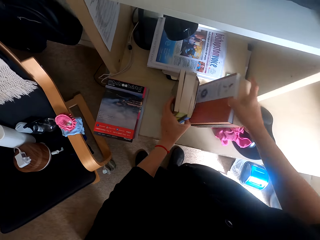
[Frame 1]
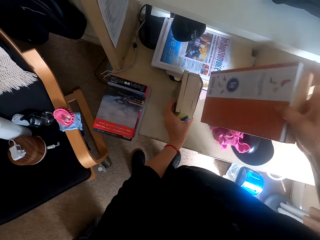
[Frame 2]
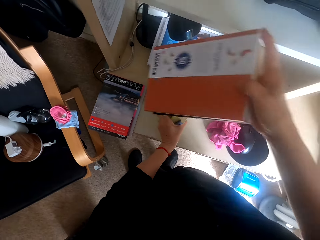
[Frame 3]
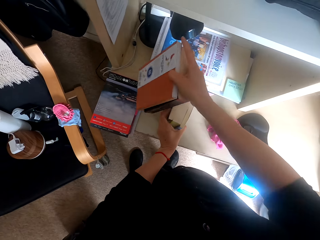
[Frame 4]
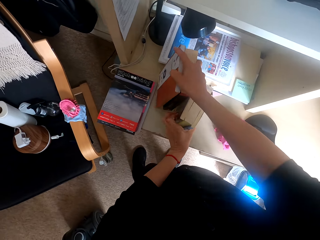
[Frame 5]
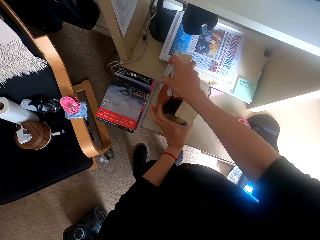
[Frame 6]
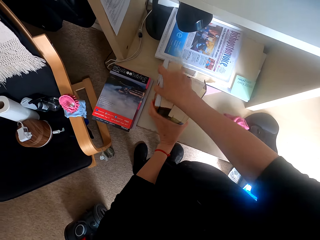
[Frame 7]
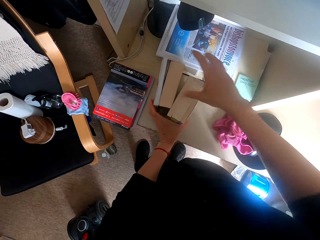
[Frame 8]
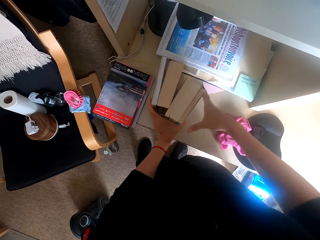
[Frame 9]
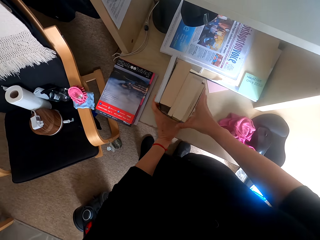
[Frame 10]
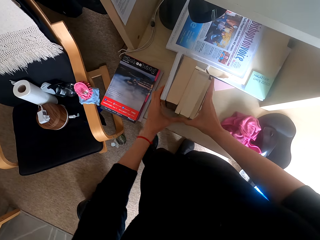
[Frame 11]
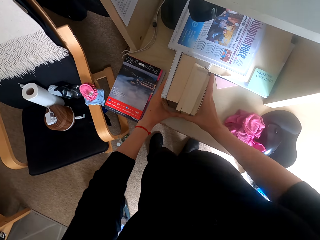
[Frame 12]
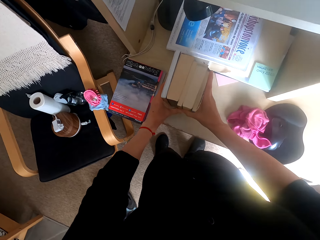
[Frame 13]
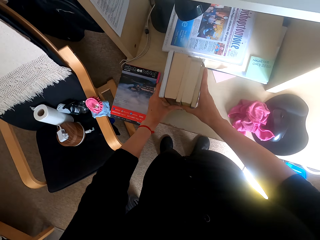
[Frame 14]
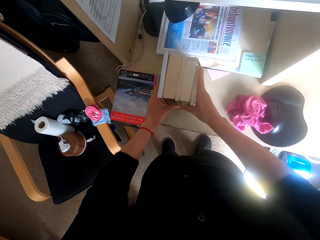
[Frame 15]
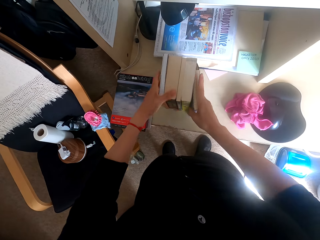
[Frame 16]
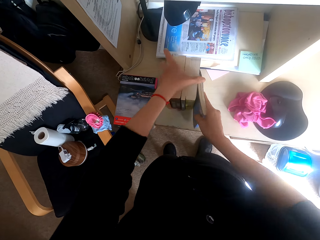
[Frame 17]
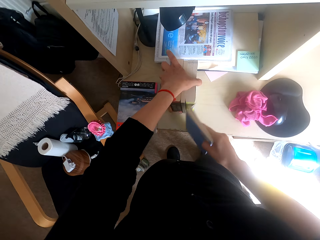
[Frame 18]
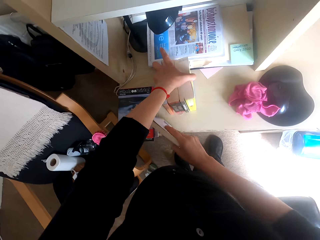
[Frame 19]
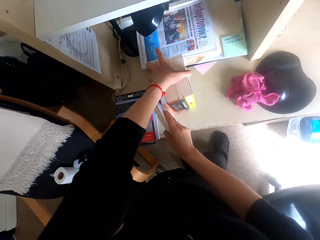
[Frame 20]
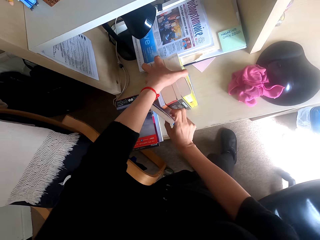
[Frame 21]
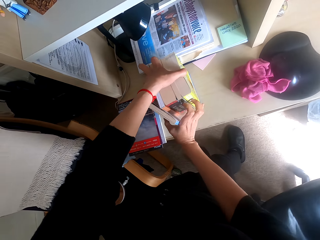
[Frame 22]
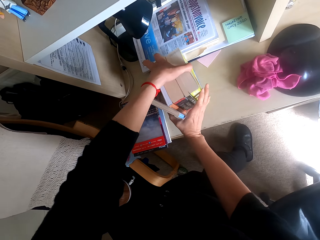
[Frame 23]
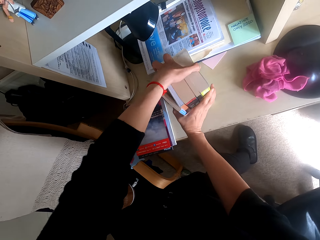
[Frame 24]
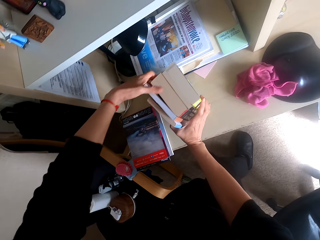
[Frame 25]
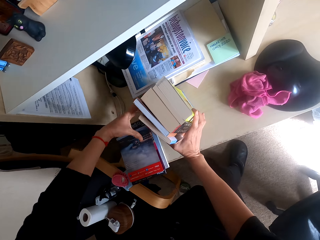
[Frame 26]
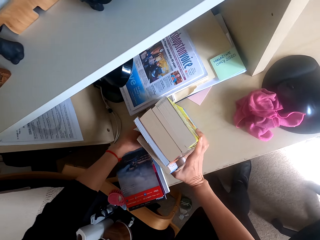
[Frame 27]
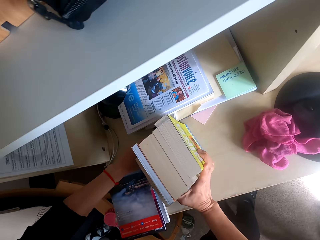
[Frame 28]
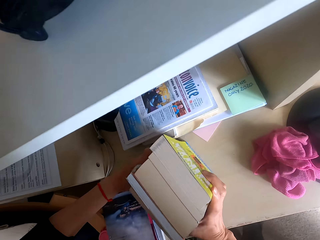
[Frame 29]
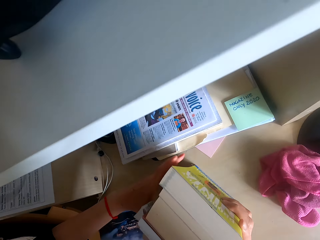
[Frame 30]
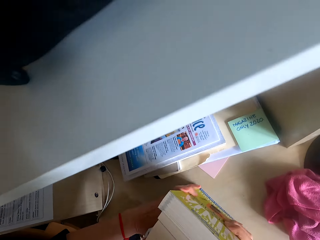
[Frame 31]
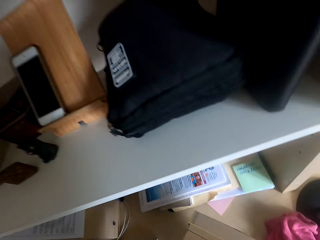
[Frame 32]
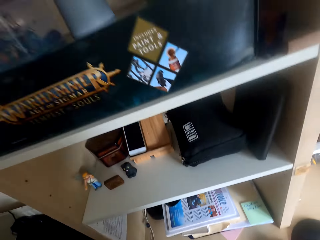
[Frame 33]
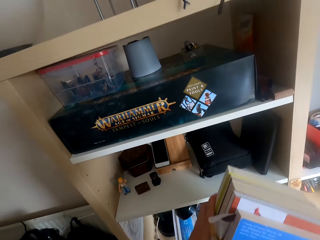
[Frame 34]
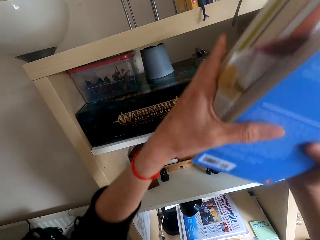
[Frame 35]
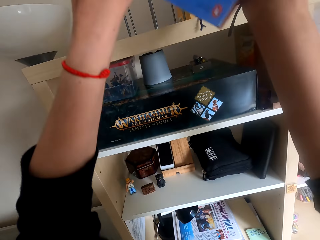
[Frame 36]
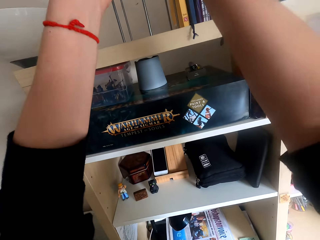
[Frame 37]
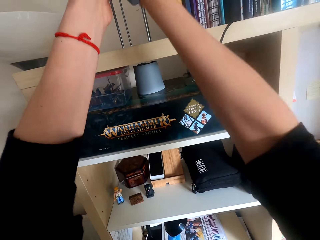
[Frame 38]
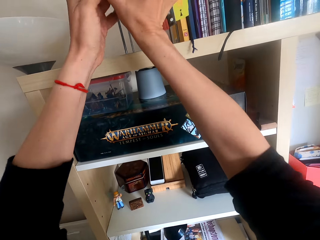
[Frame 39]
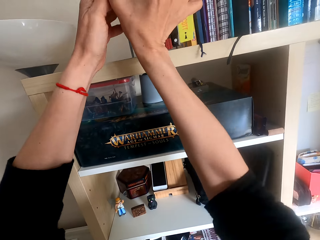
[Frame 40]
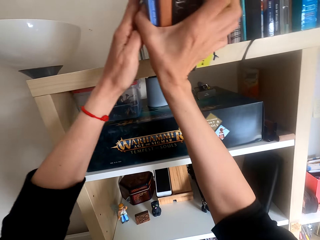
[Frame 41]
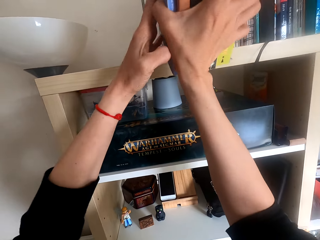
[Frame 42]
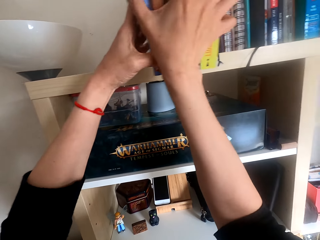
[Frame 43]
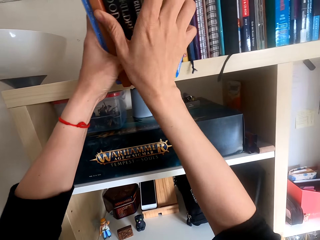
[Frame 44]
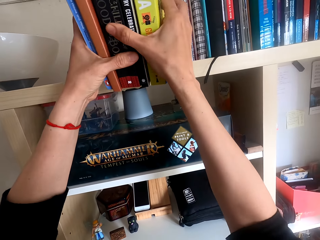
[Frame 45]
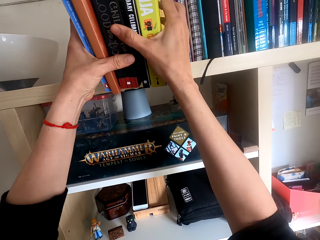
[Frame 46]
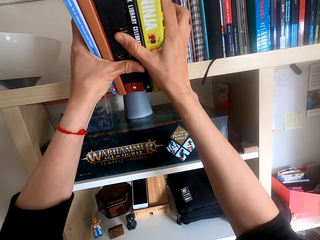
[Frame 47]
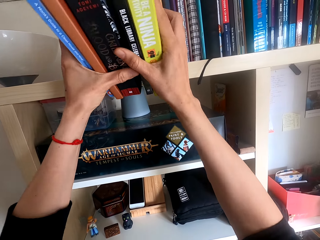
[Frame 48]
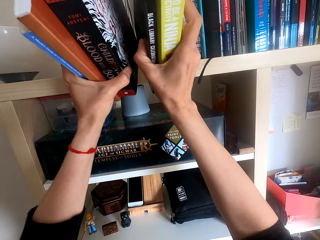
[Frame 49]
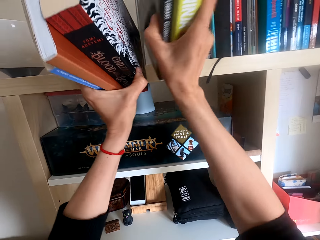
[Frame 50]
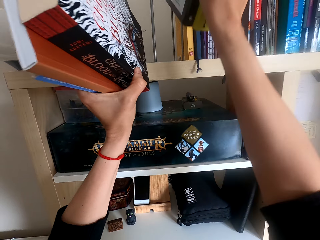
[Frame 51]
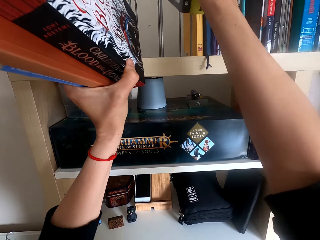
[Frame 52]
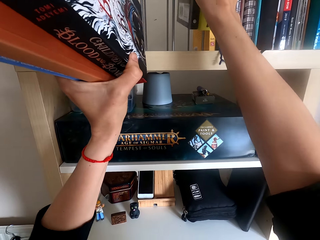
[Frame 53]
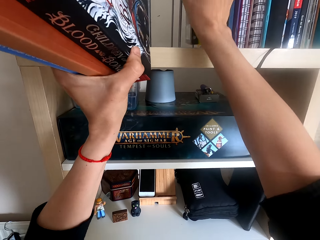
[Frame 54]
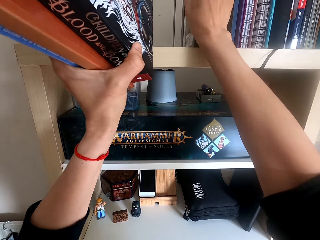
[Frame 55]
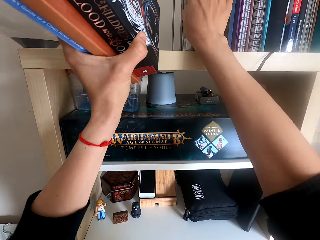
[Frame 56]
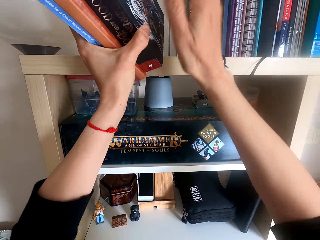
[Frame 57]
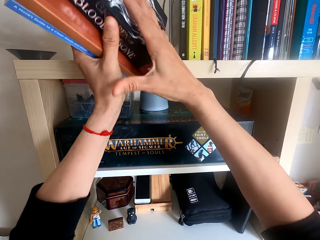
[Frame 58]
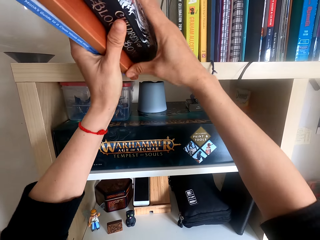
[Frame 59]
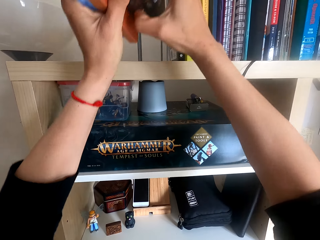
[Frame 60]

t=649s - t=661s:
The camera wearer picks up books or novels on a shelf. They place the novels on the shelf.

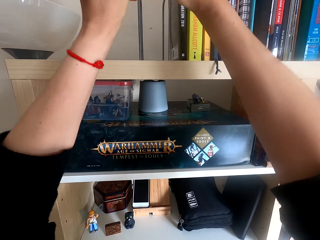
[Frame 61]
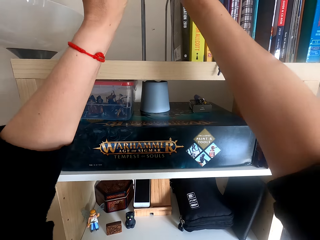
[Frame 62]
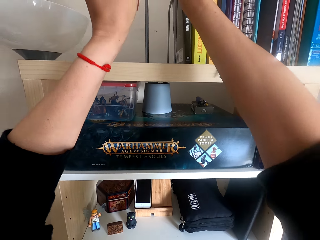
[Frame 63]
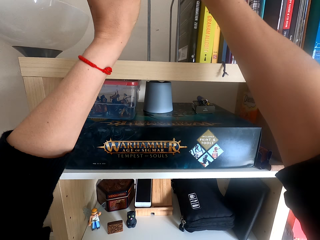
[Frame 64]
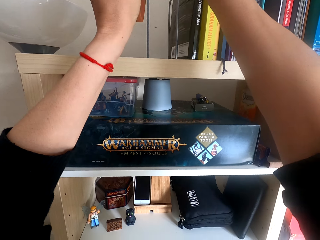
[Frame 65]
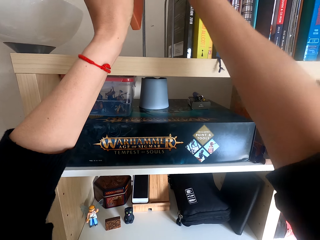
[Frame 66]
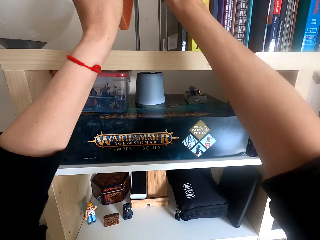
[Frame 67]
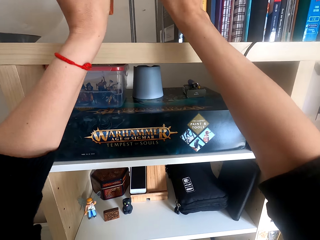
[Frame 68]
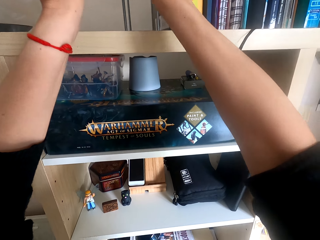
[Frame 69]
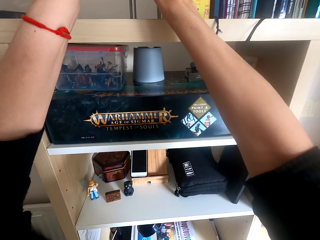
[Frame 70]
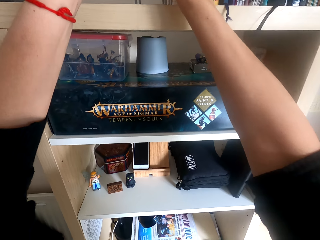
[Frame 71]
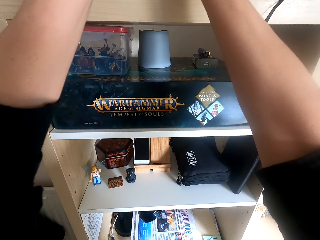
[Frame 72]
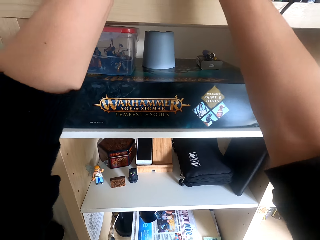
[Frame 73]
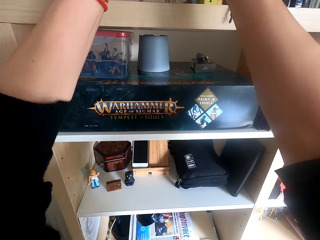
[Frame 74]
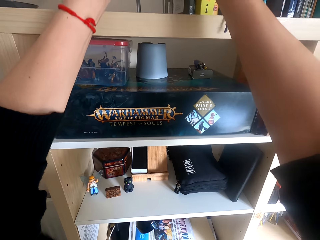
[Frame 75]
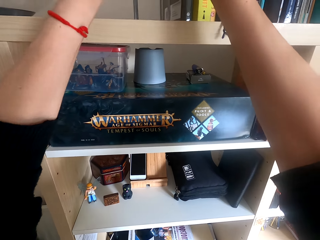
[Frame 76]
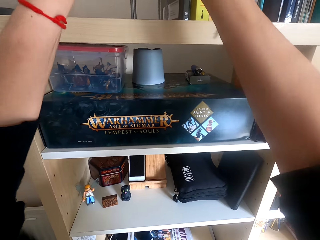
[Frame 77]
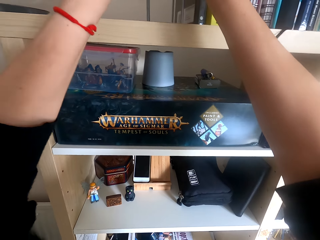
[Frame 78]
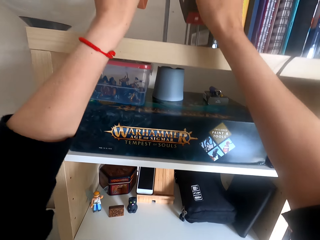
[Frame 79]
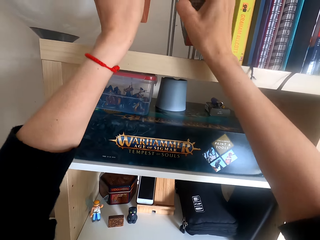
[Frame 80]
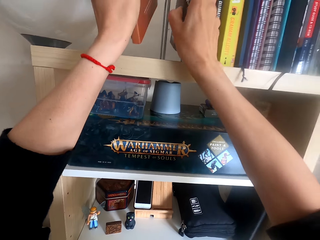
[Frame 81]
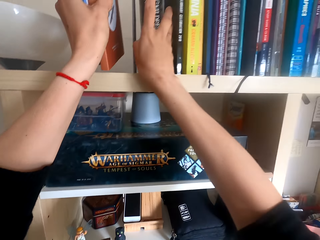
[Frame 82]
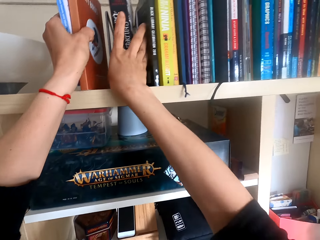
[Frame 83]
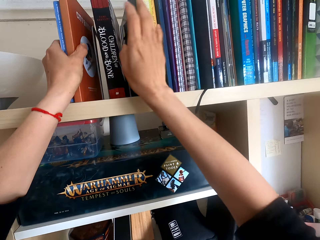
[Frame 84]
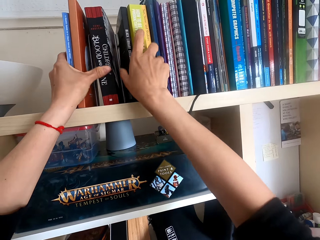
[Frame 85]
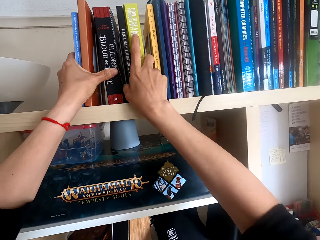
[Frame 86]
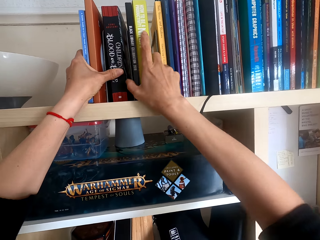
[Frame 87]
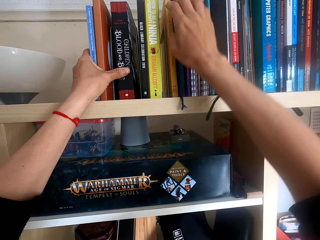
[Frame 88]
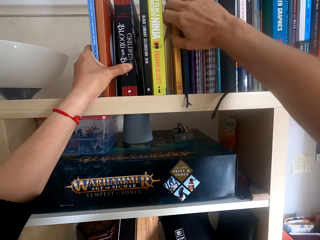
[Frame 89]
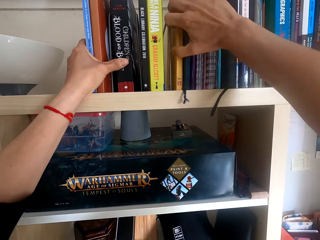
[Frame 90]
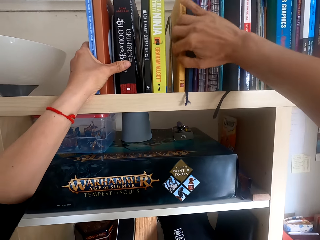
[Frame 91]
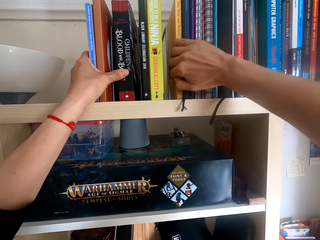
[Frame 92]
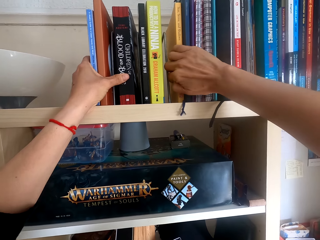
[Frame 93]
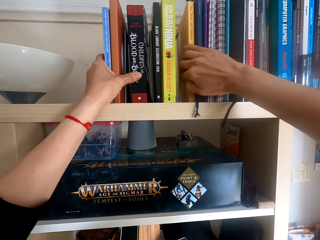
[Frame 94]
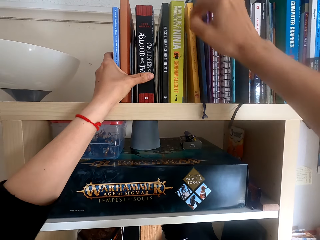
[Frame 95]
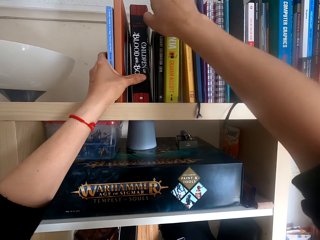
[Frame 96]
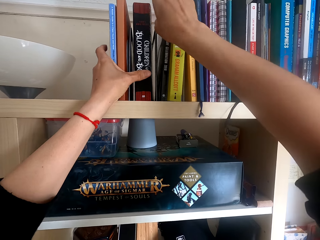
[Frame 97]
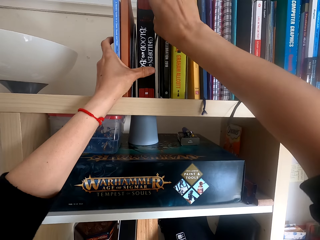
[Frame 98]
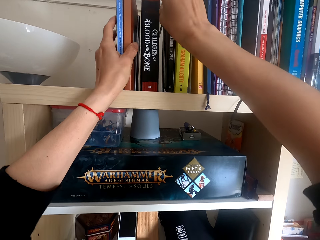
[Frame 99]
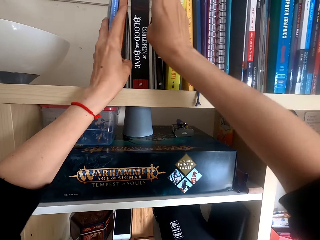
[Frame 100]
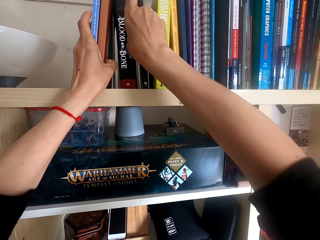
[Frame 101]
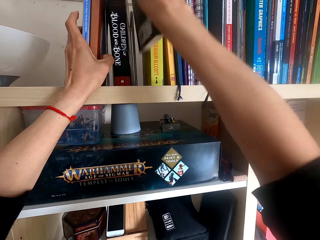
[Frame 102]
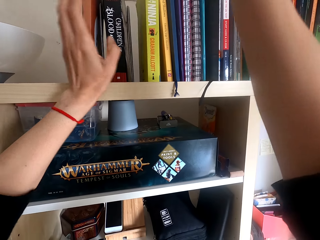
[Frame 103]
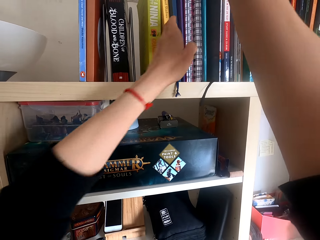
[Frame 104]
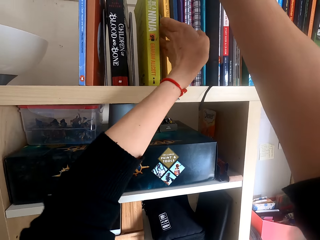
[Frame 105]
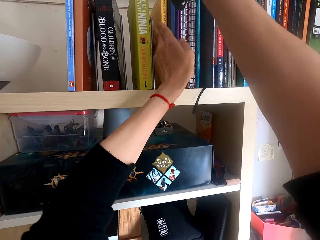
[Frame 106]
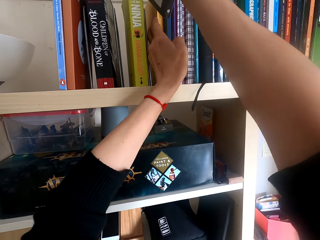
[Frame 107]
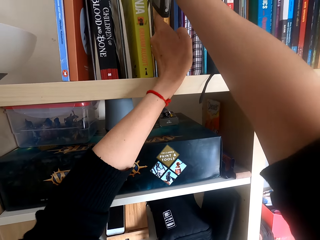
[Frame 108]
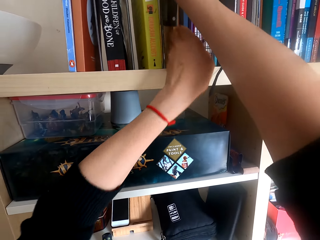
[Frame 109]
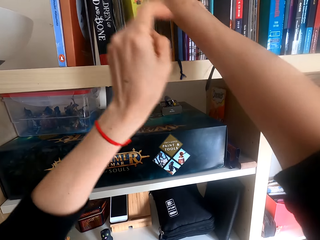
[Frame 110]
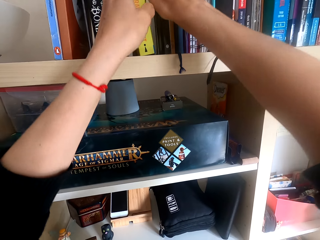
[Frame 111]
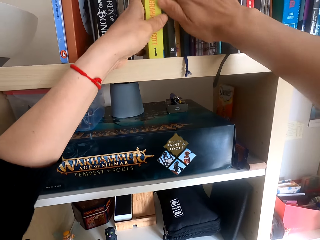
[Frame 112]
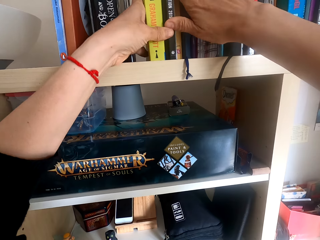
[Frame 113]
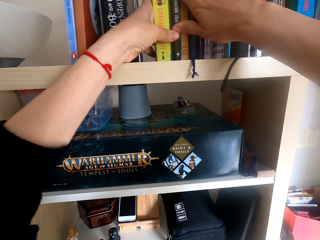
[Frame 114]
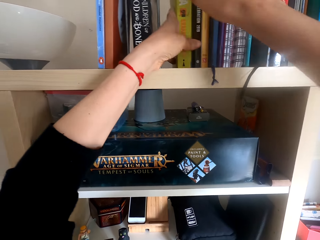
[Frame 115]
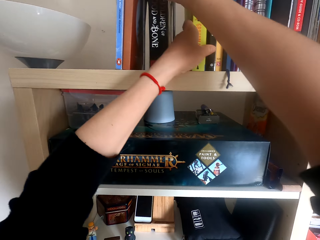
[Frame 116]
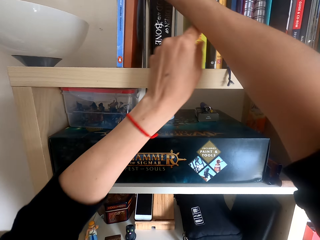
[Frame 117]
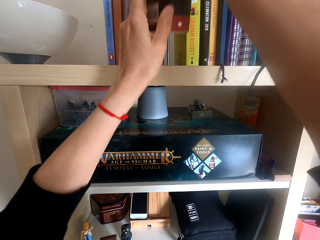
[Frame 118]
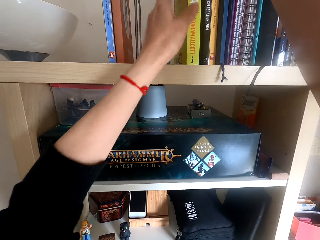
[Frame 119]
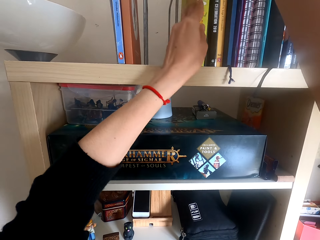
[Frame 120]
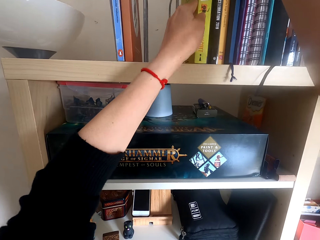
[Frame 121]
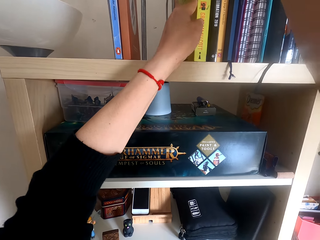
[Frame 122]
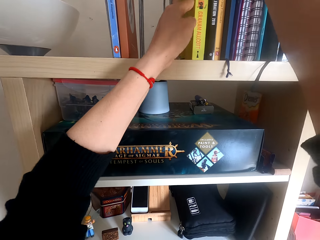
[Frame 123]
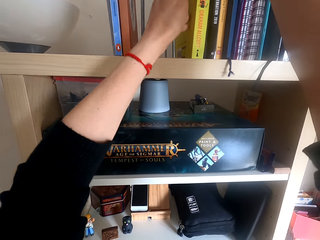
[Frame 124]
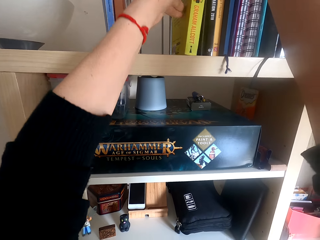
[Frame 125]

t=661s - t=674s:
The camera wearer arranges the books on the shelf. They move a novel on the shelf. They arrange the novels on the shelf.
